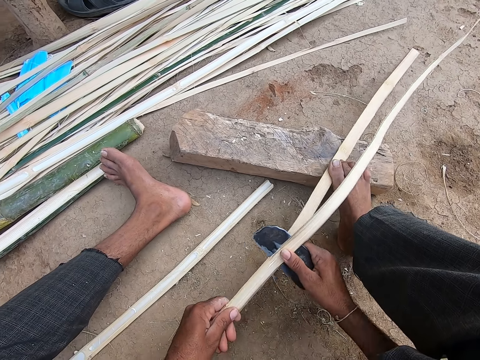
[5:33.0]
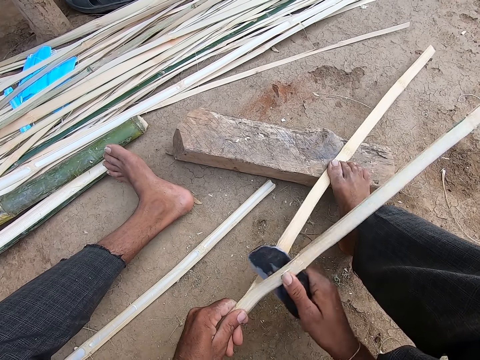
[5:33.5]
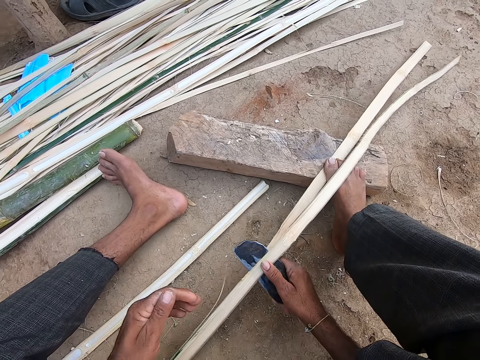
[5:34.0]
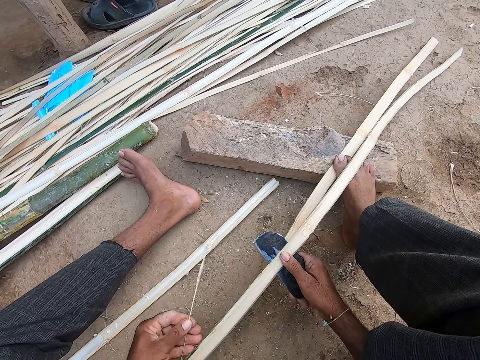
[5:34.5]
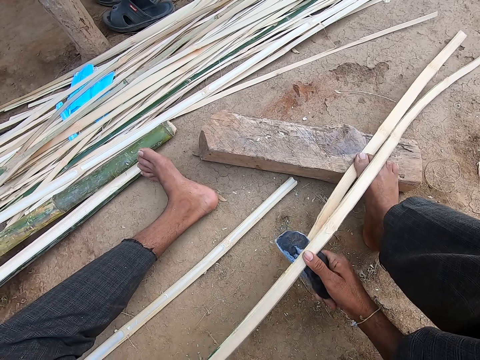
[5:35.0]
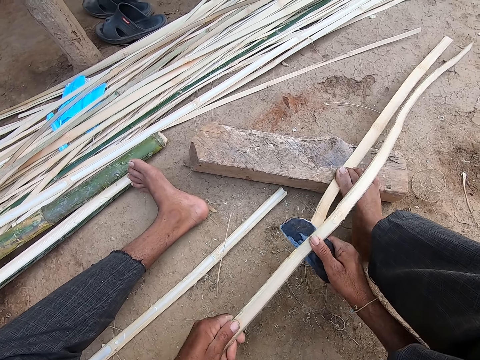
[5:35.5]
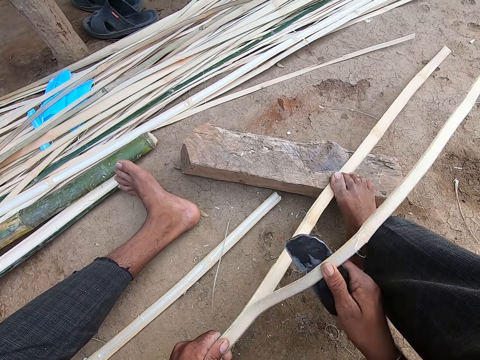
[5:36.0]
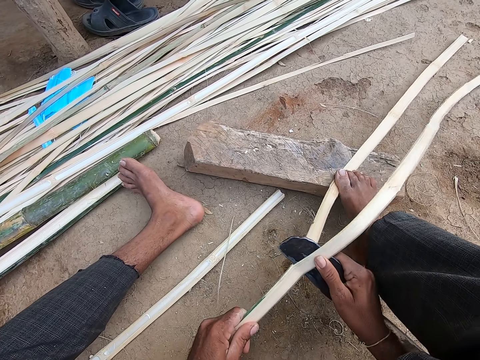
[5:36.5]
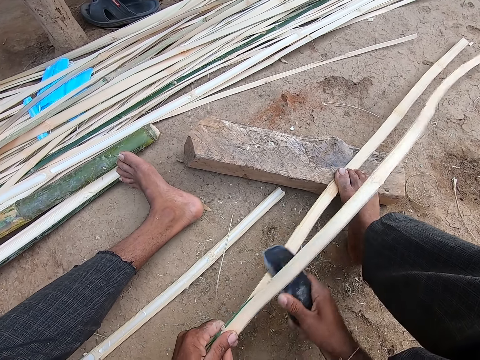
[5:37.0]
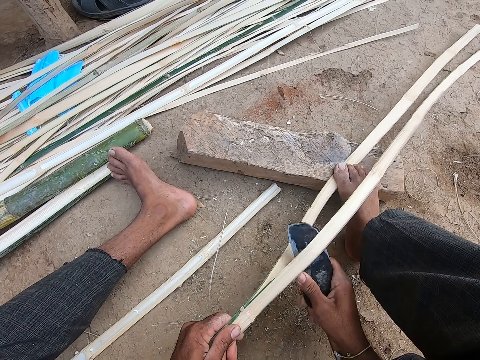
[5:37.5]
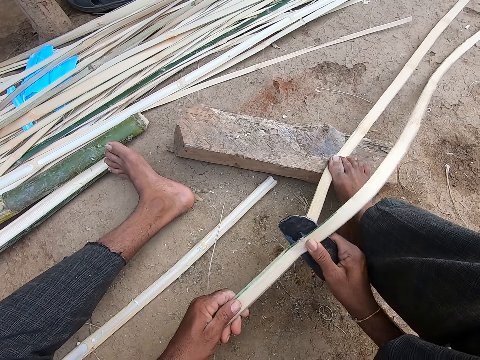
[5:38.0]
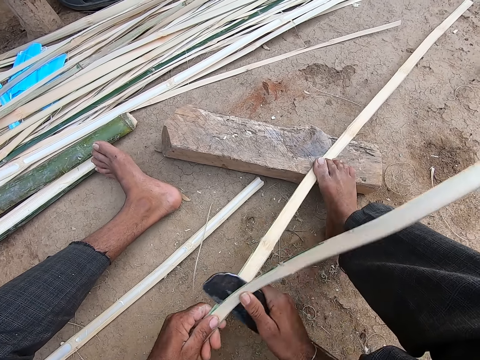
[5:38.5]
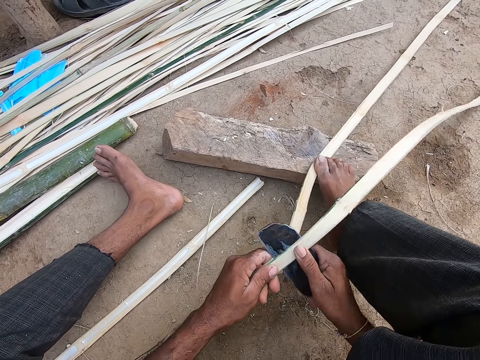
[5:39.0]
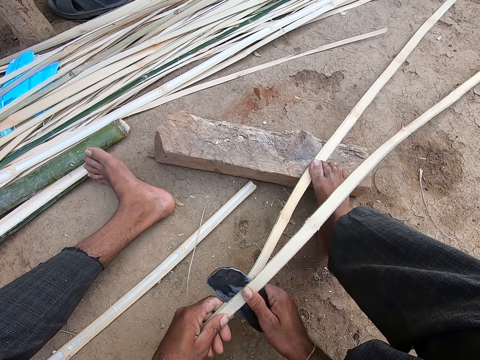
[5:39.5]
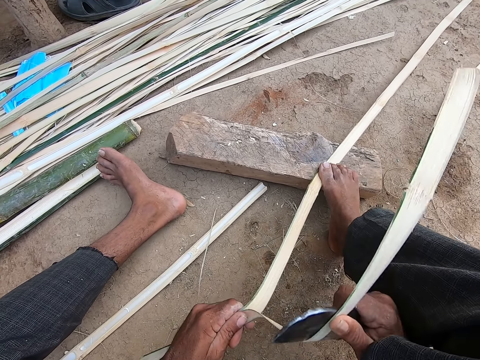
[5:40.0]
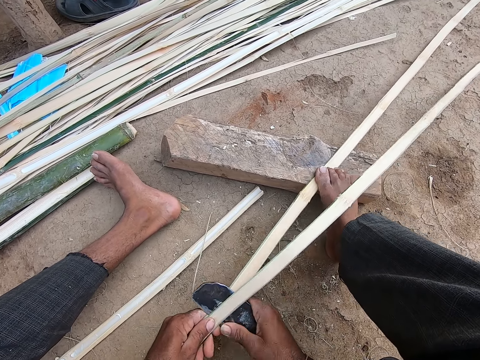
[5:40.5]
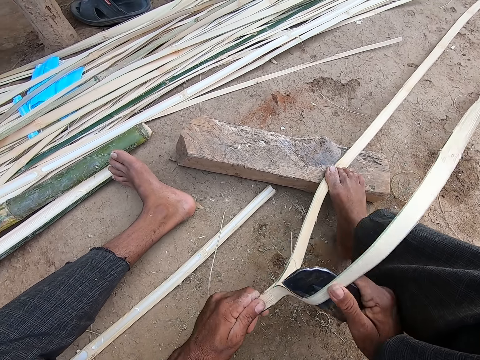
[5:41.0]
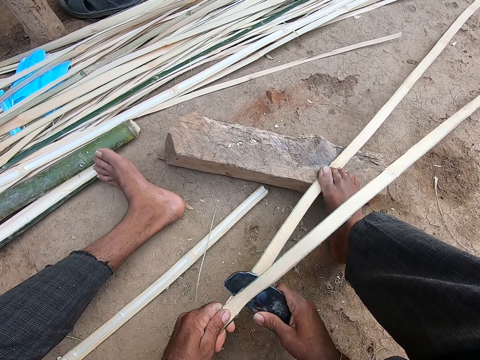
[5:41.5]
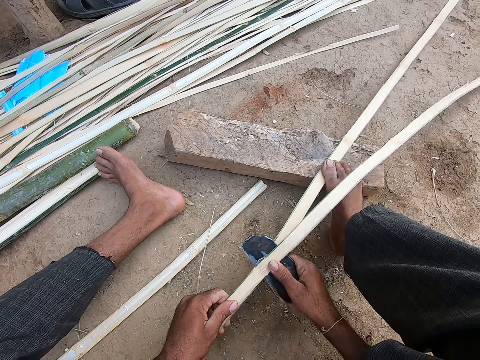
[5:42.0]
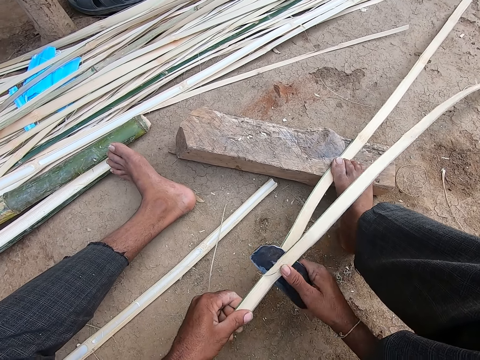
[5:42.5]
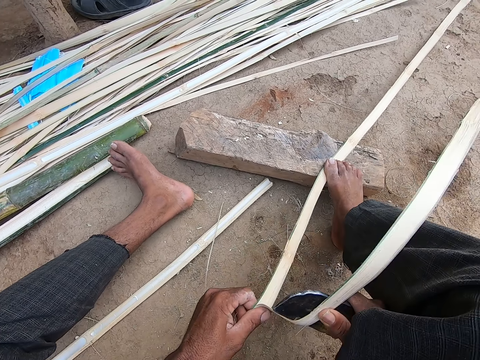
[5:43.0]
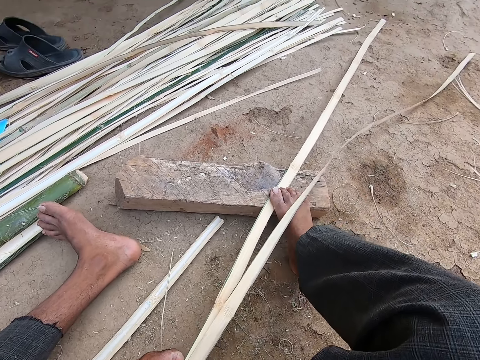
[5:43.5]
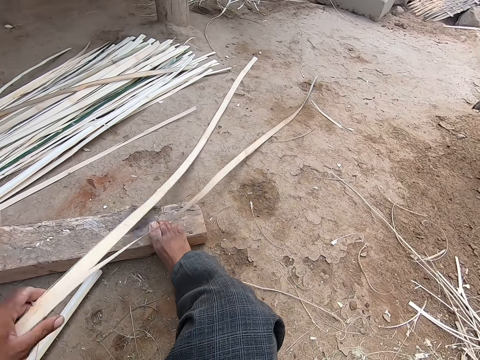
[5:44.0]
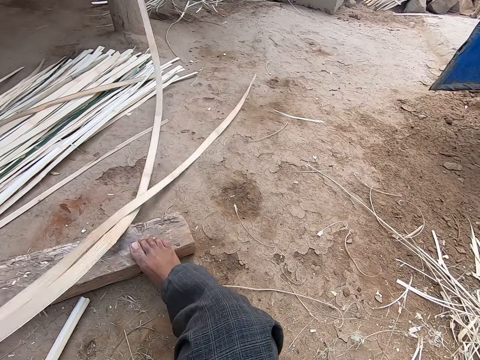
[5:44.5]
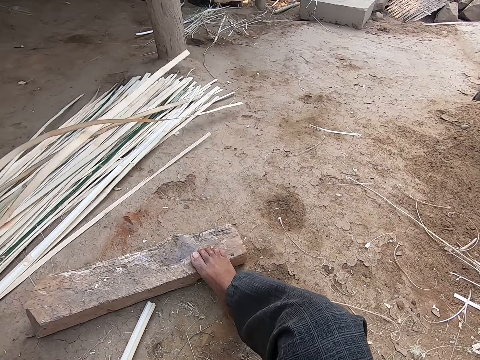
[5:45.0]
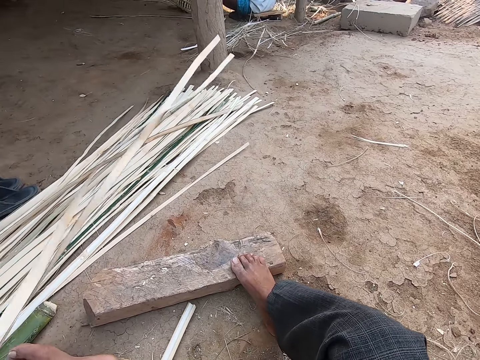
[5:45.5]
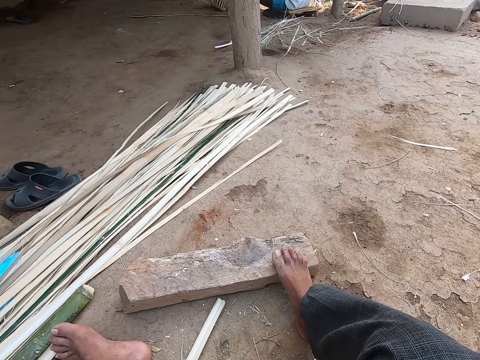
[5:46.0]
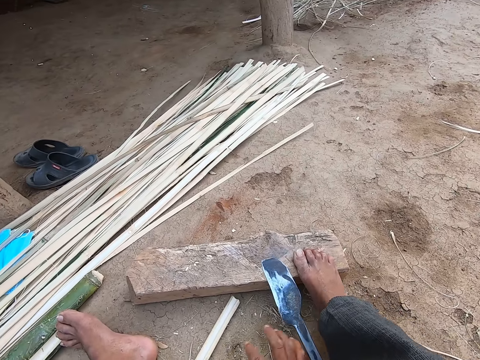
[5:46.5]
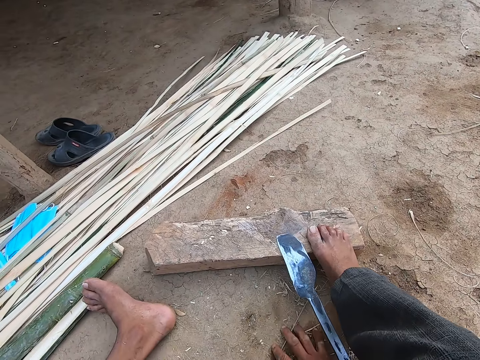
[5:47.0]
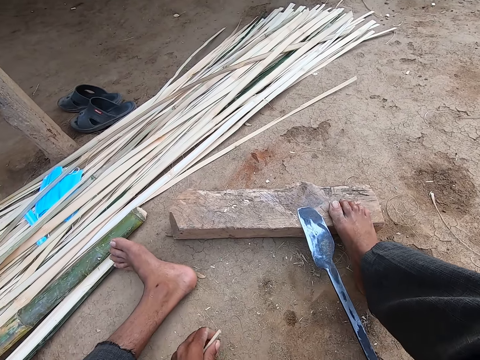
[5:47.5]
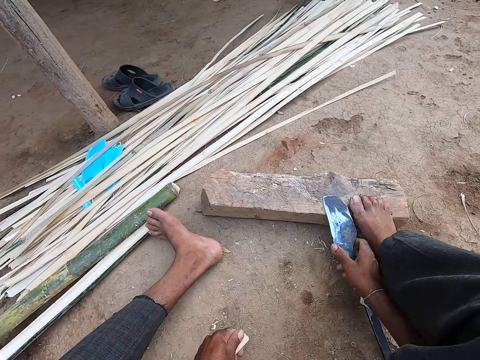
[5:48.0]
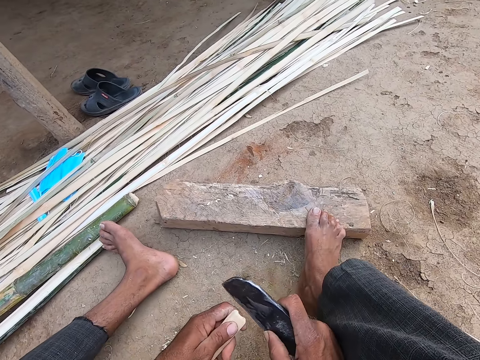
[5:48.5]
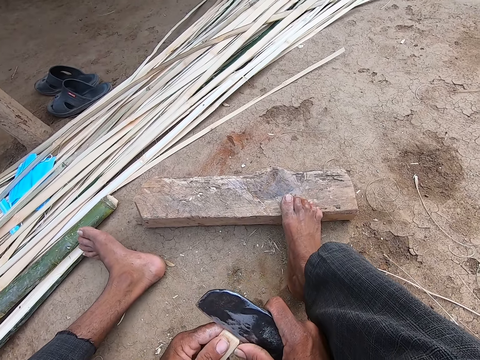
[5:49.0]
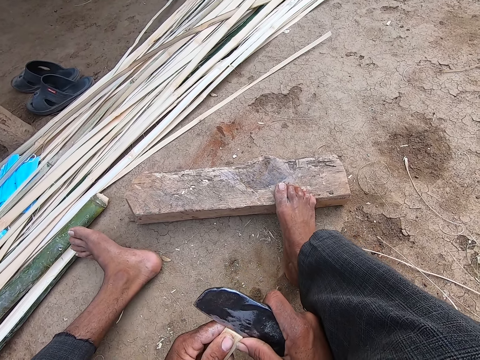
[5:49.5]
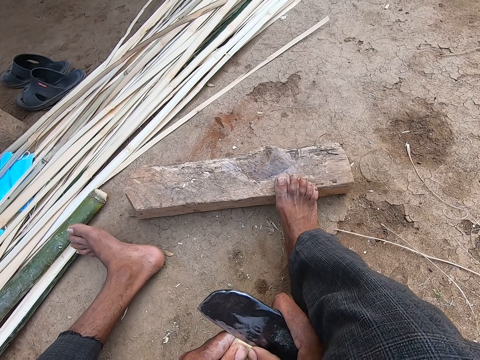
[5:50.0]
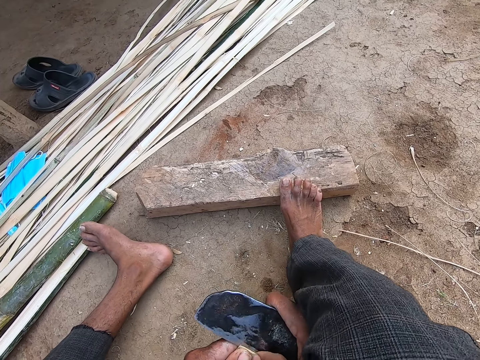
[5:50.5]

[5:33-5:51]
The camera wearer cuts the bamboo with a big knife repeatedly. He moves the bamboo strip on the floor with his left hand. He looks at the wood. He drops the bamboo strip on the pile of bamboo strips with his left hand. He drops the knife on the floor with his right hand. He picks the bamboo strip from the floor with his left hand. He picks the knife from the floor with his right hand. He splits the bamboo strip with the big knife in his right hand.

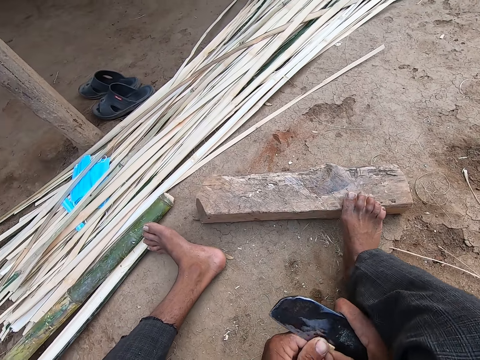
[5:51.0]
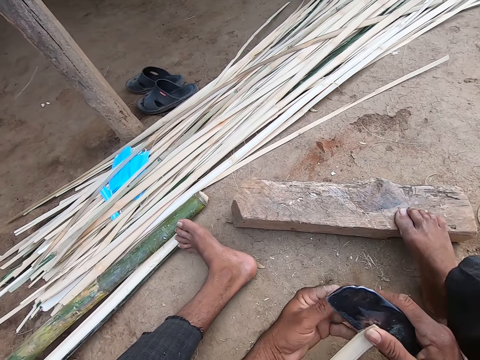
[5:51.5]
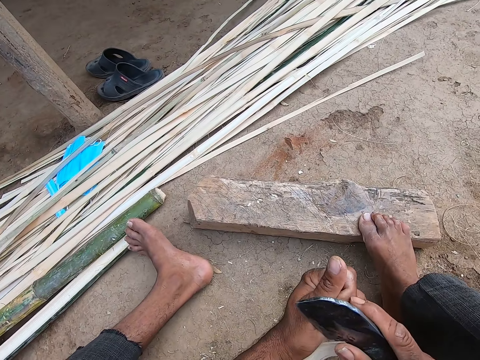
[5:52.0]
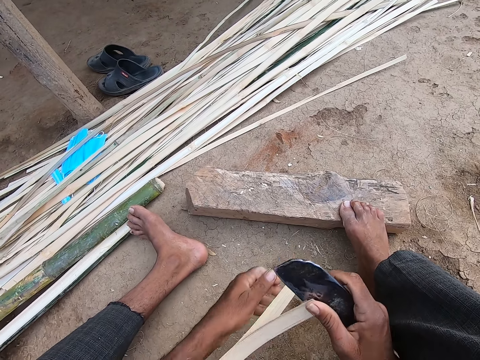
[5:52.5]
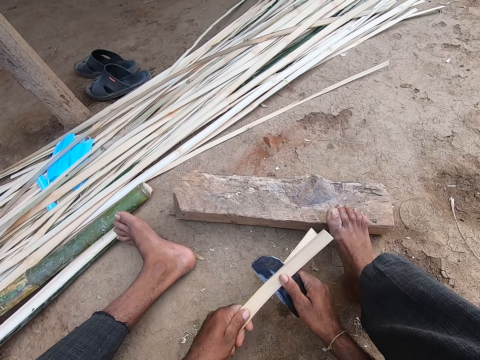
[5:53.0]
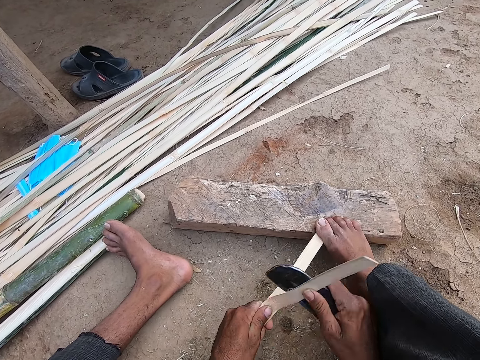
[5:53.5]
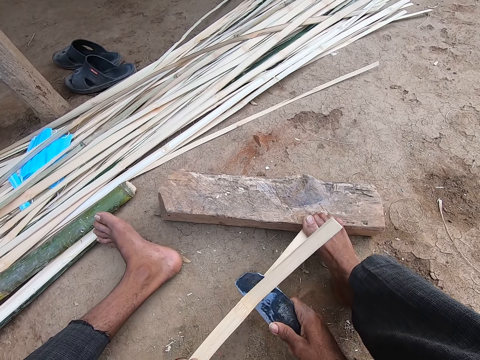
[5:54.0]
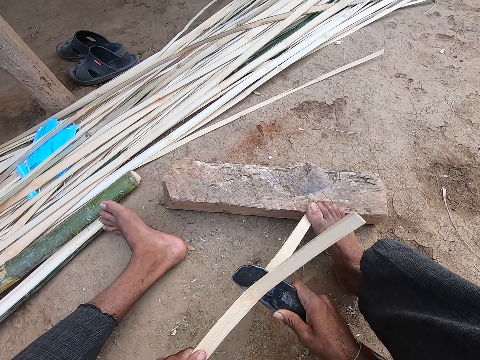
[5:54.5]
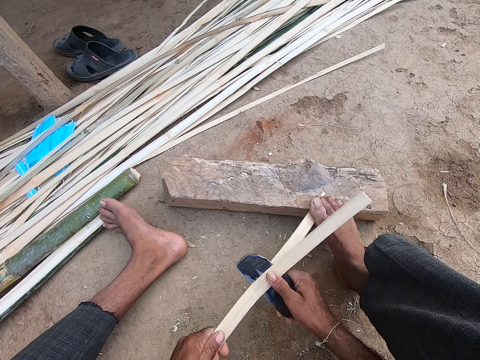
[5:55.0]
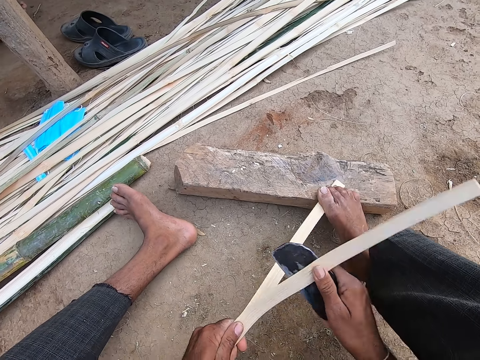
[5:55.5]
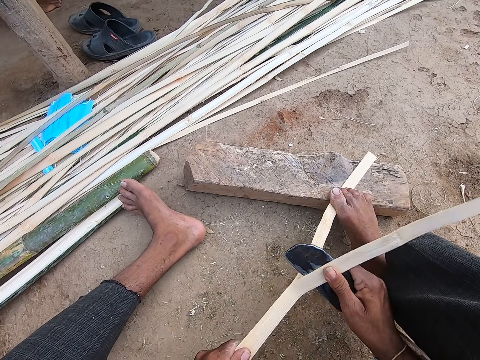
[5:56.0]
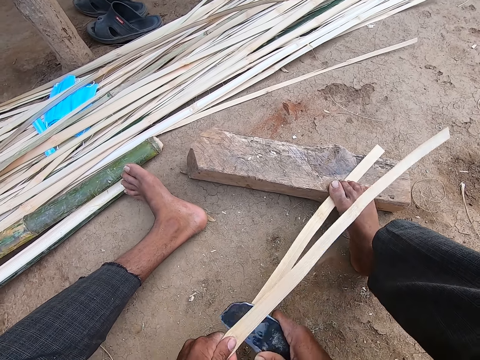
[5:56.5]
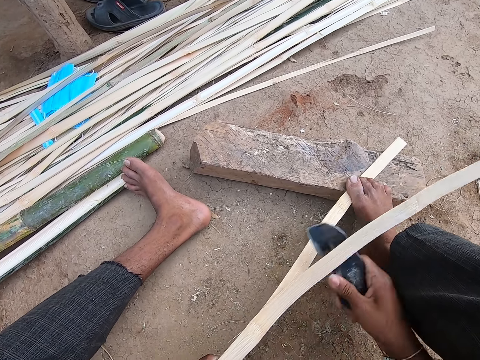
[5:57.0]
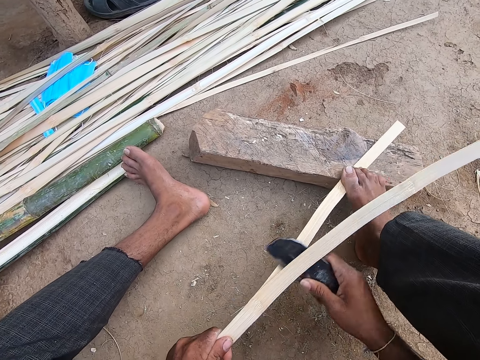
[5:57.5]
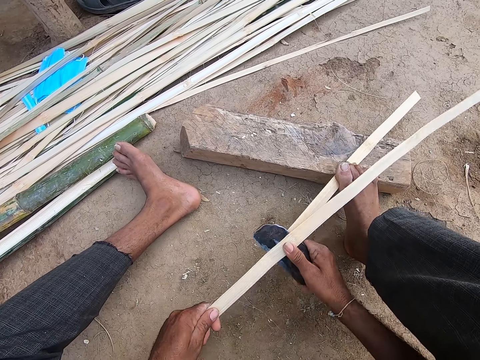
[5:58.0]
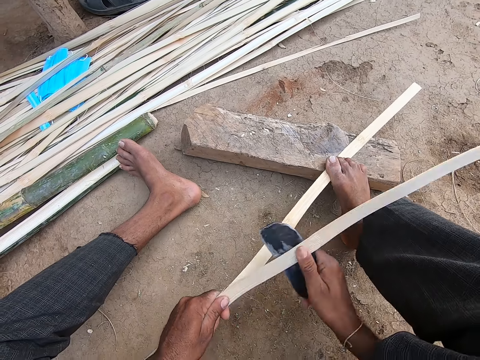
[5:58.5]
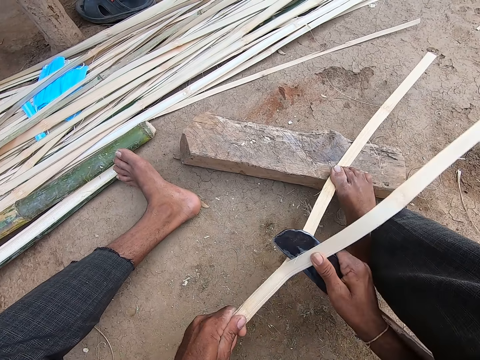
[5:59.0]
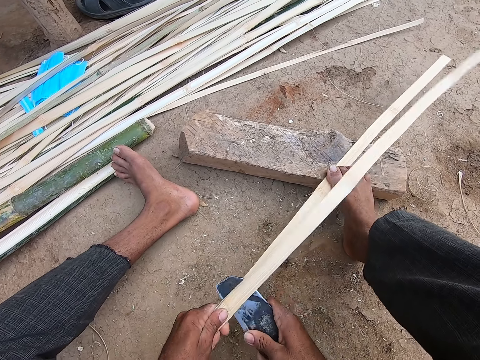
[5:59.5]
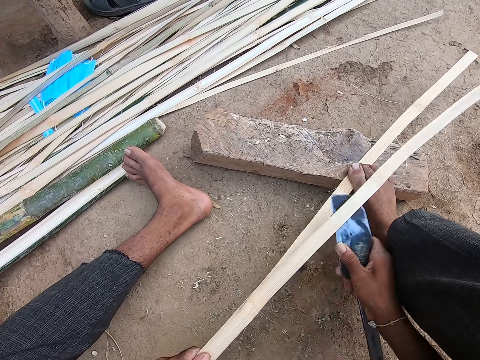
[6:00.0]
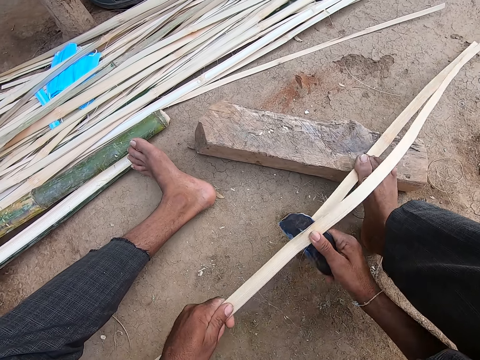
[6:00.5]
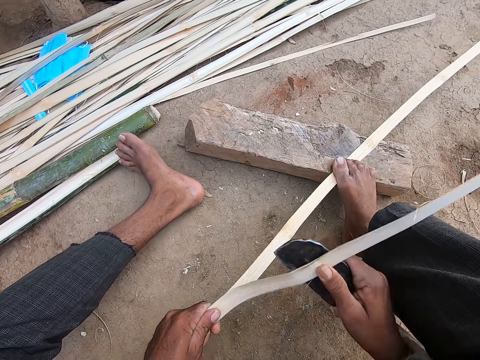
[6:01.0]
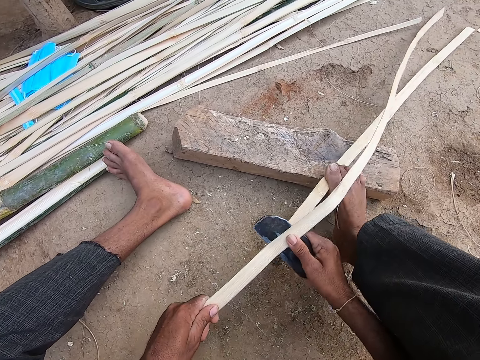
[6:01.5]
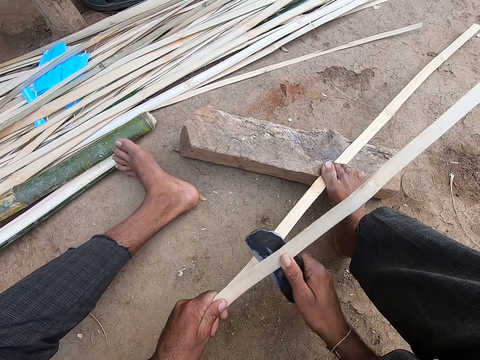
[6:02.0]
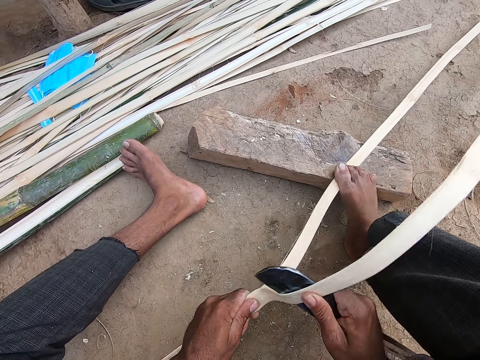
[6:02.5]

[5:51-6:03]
The camera wearer cuts the bamboo with a big knife. He holds the bamboo strip against the log of wood with his right leg. He cuts the bamboo with the big knife. He cuts the bamboo with the big knife again.
